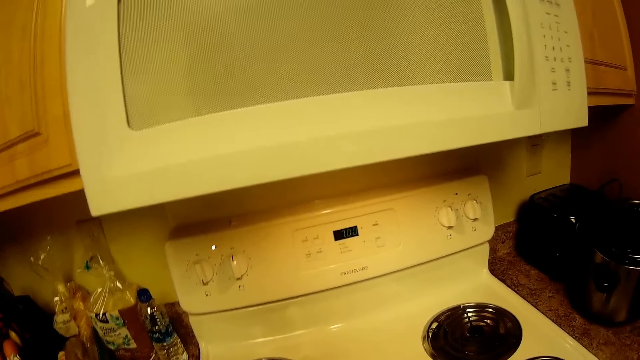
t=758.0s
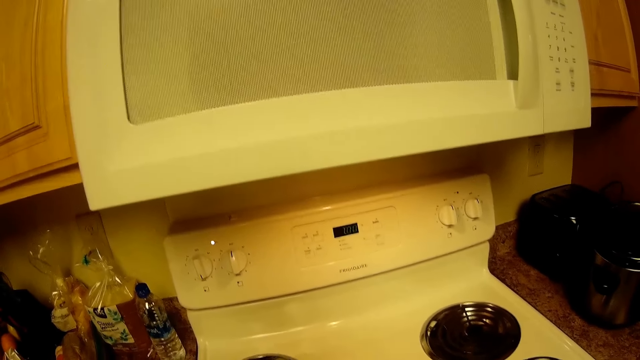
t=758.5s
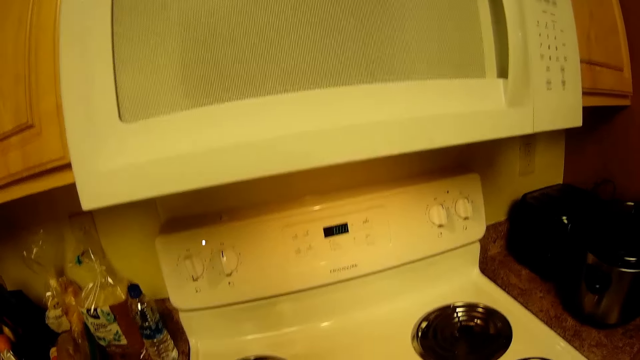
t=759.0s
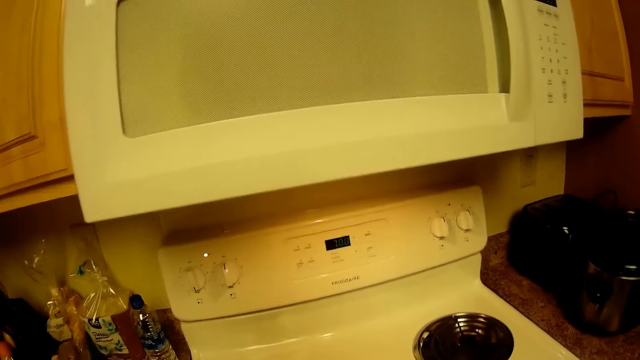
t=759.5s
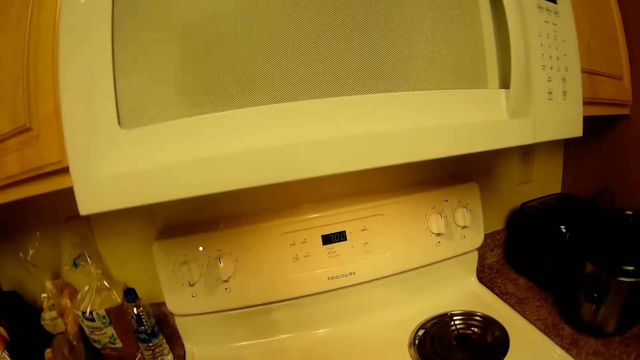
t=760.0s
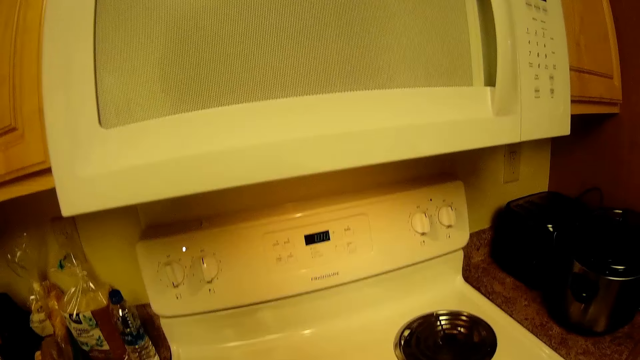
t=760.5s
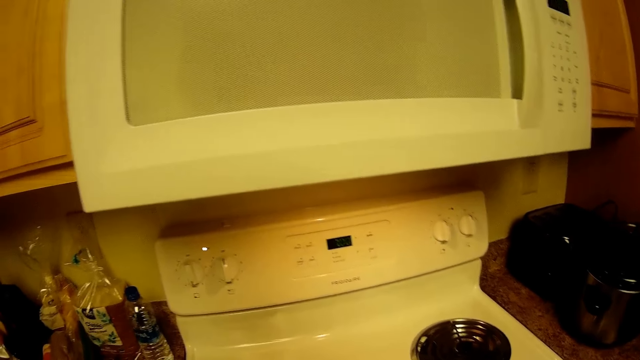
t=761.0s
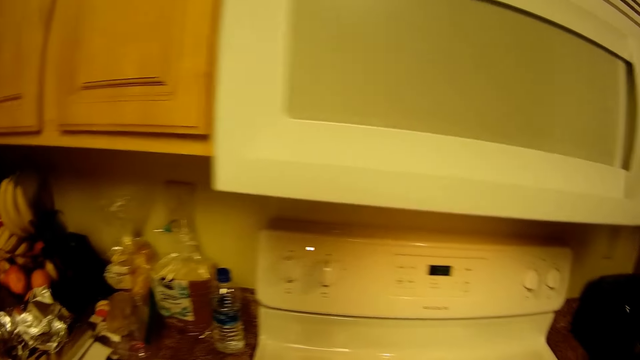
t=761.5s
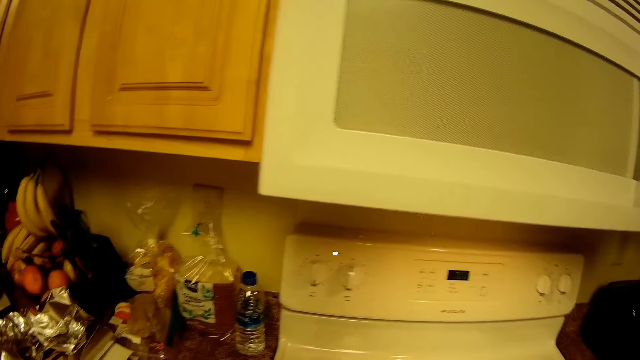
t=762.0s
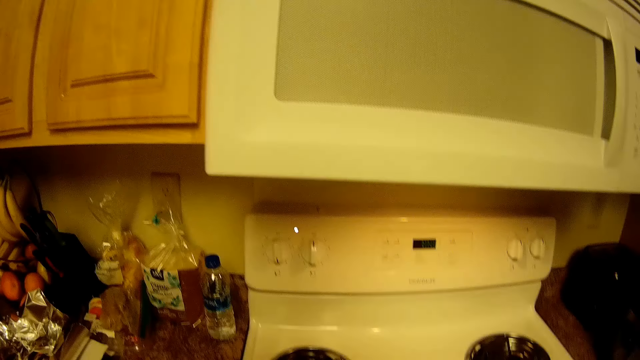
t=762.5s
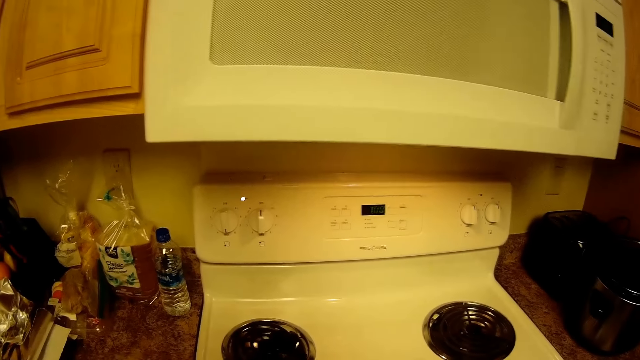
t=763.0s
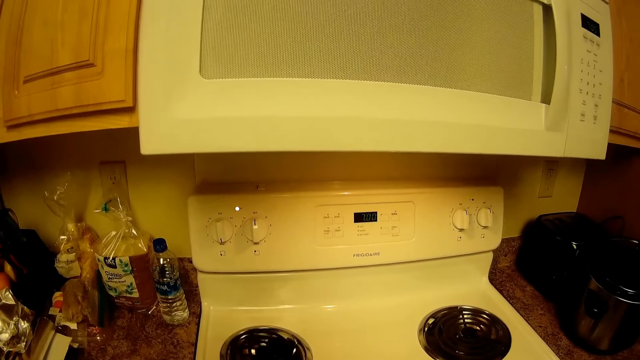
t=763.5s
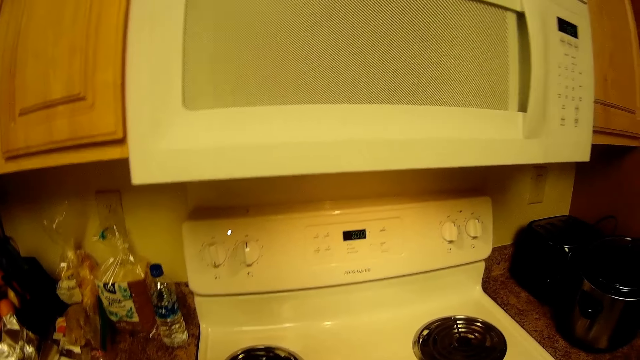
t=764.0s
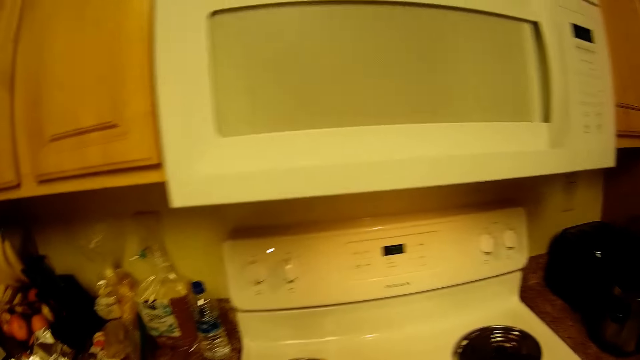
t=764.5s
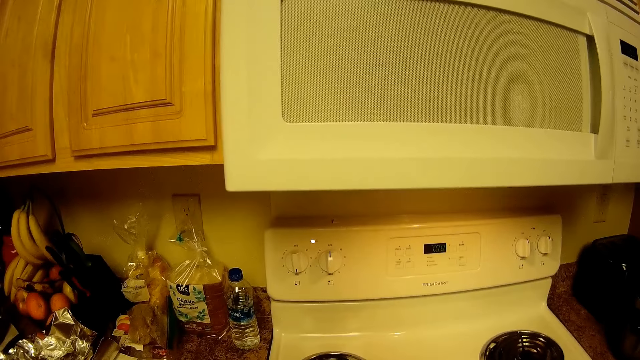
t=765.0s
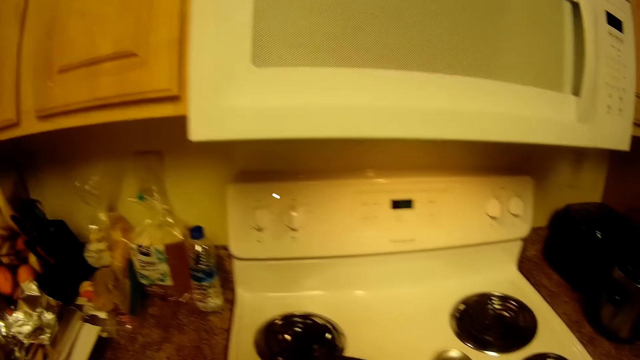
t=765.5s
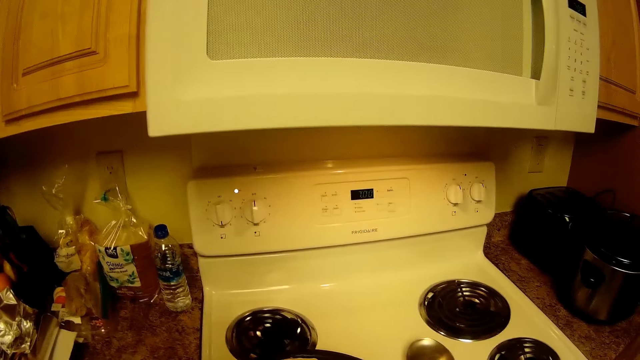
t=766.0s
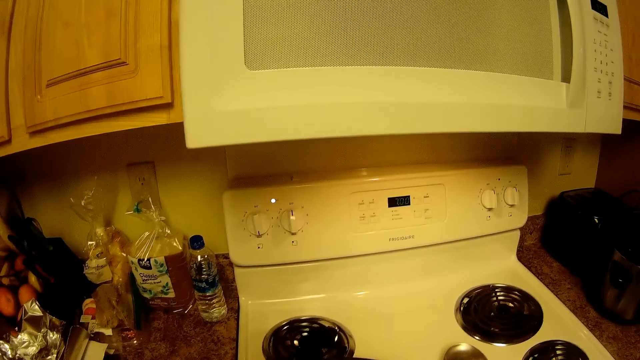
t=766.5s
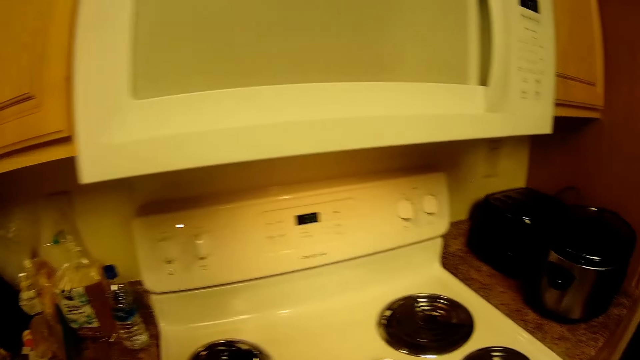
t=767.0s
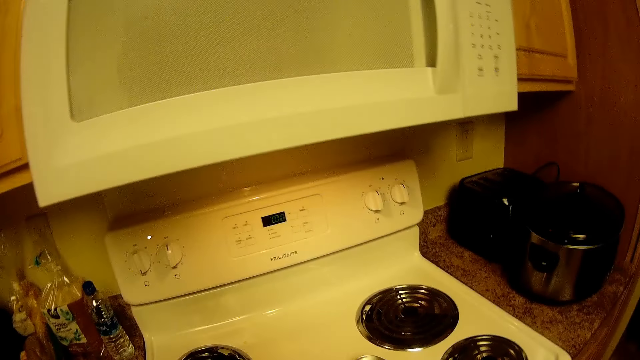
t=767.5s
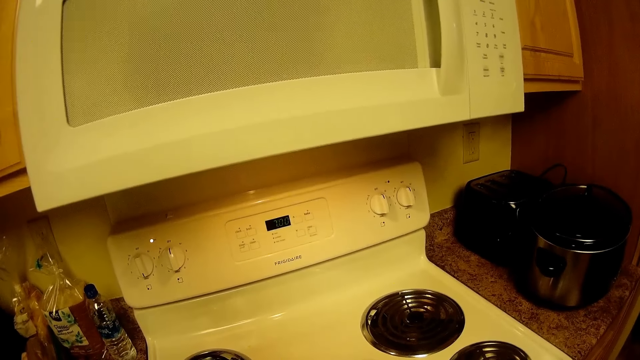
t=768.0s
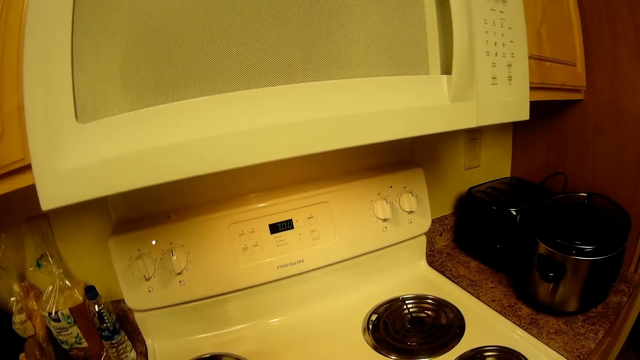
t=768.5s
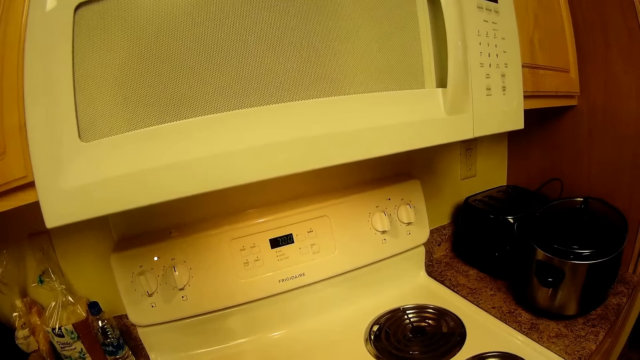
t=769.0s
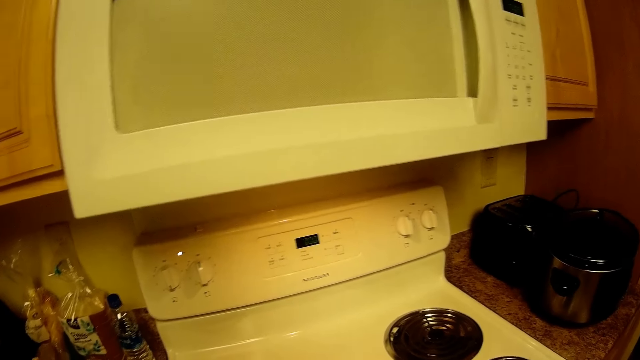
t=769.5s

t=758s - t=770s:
The camera wearer places a dough in her left hand on the pan on the gas cooker.

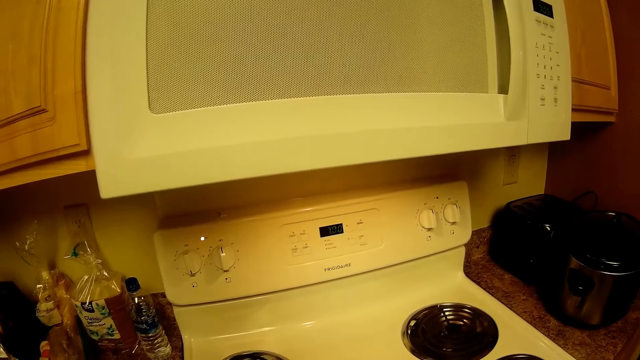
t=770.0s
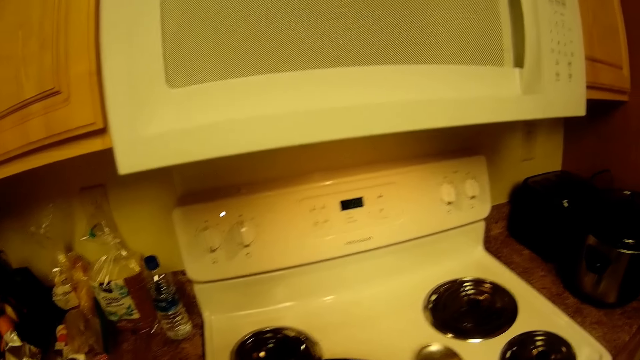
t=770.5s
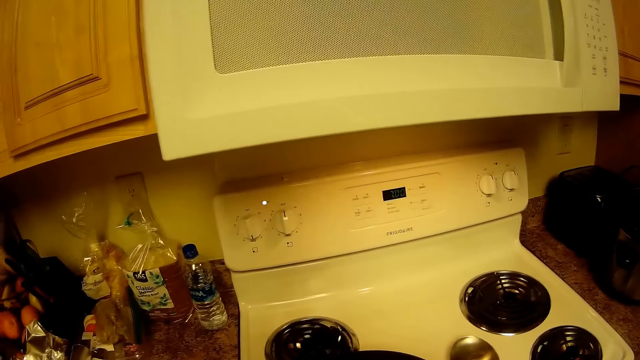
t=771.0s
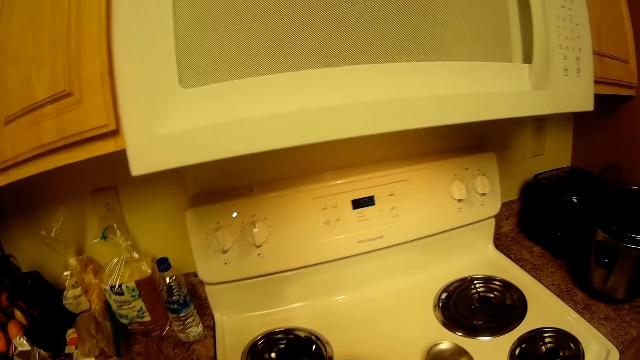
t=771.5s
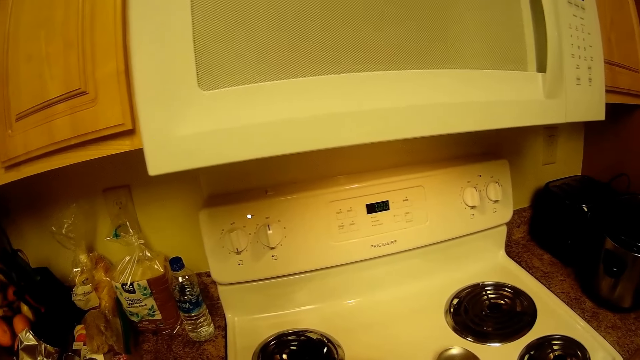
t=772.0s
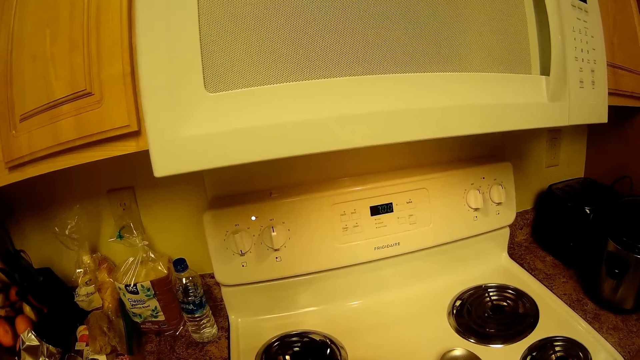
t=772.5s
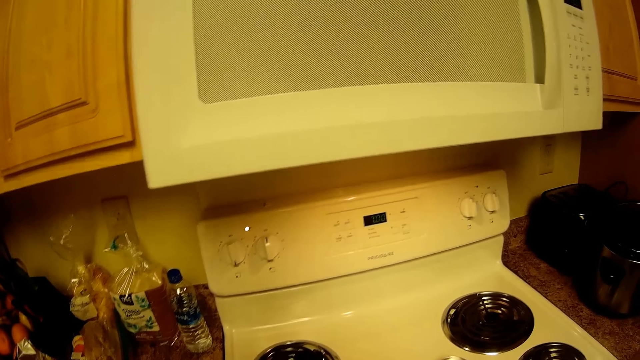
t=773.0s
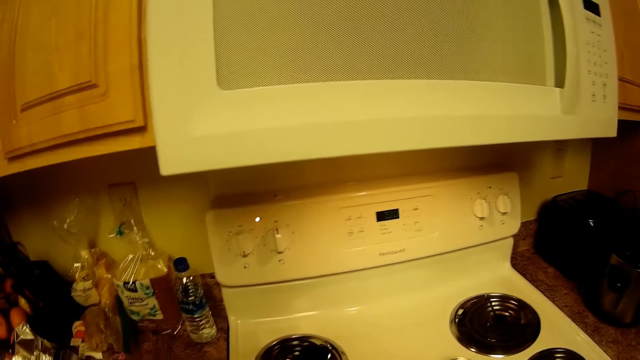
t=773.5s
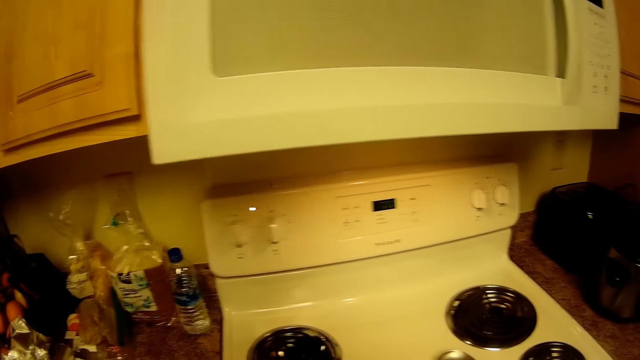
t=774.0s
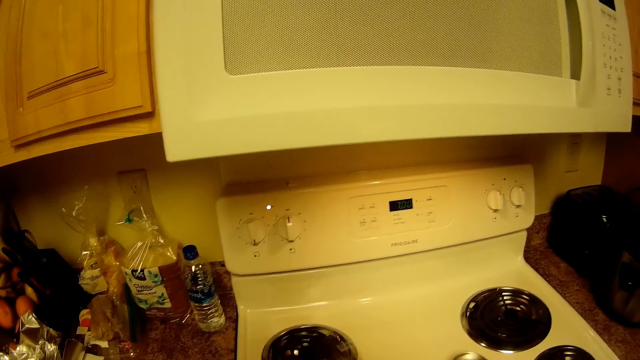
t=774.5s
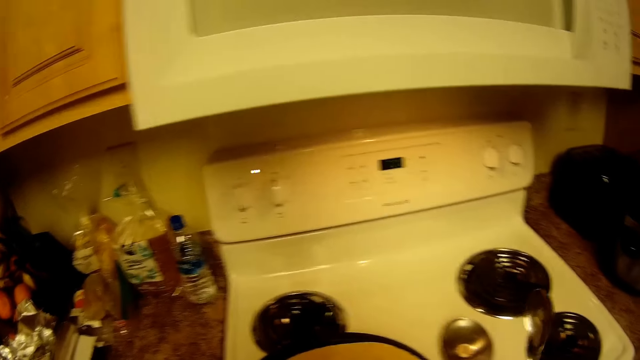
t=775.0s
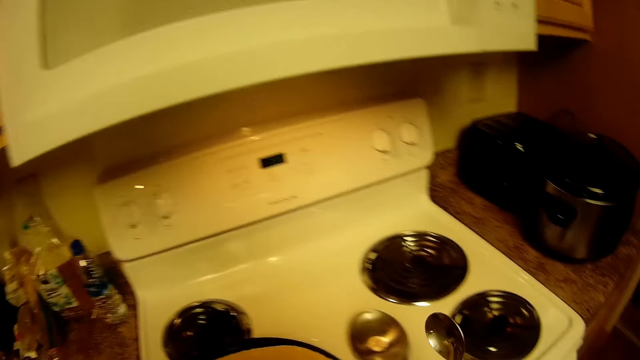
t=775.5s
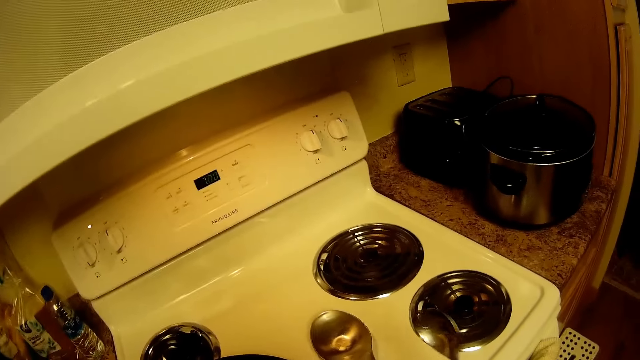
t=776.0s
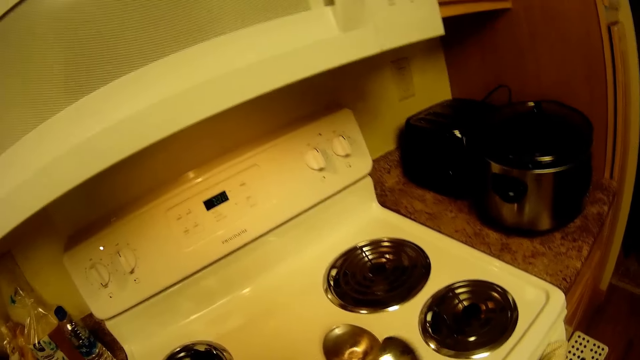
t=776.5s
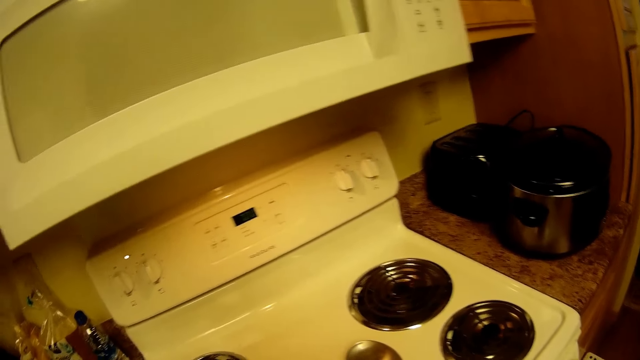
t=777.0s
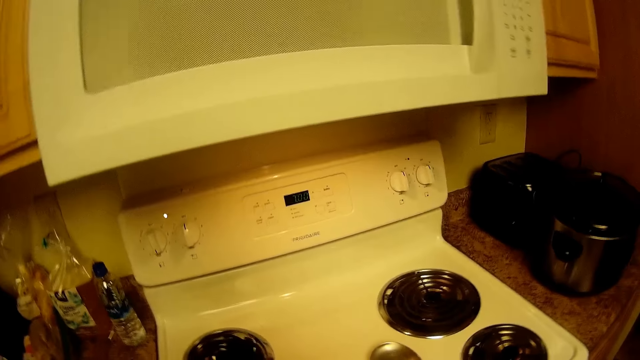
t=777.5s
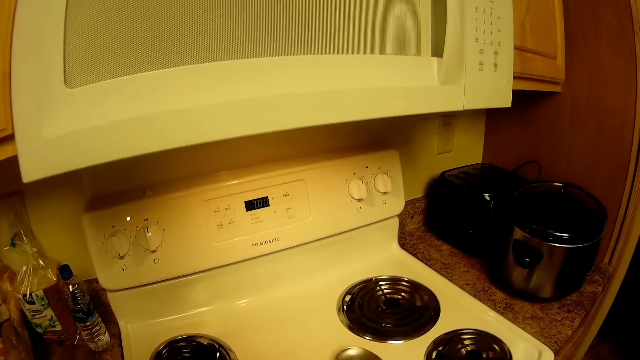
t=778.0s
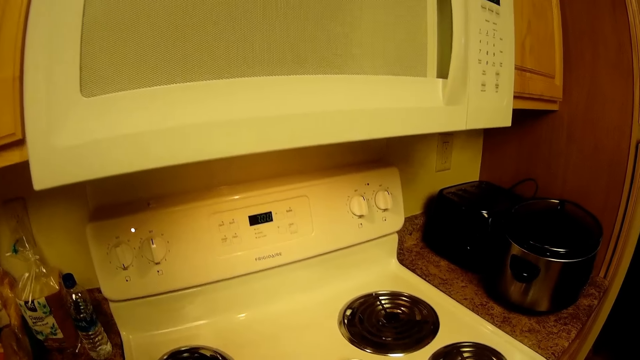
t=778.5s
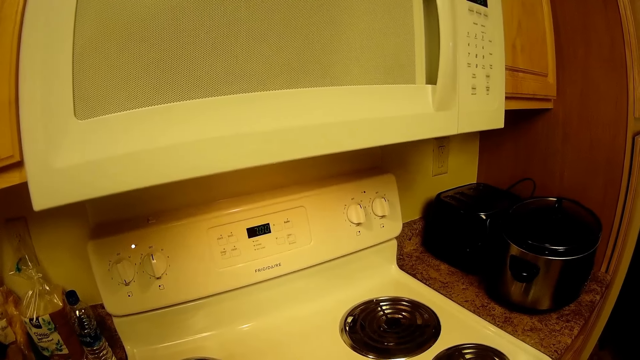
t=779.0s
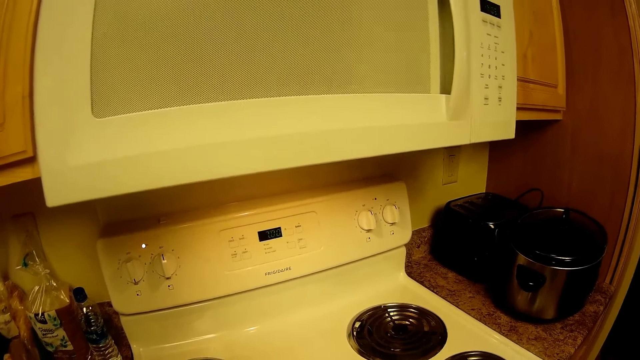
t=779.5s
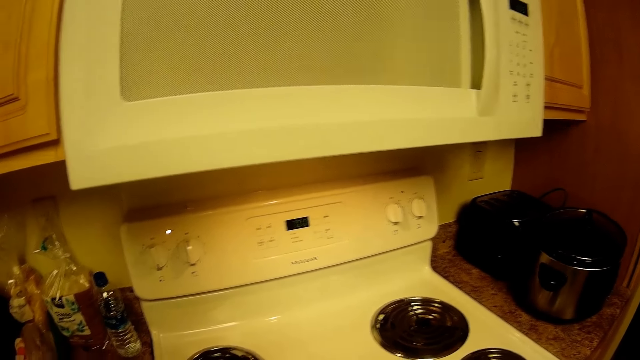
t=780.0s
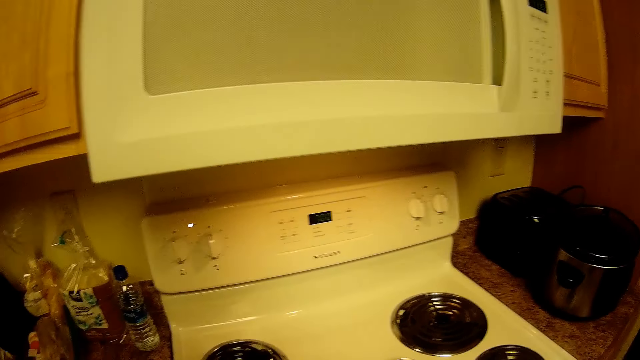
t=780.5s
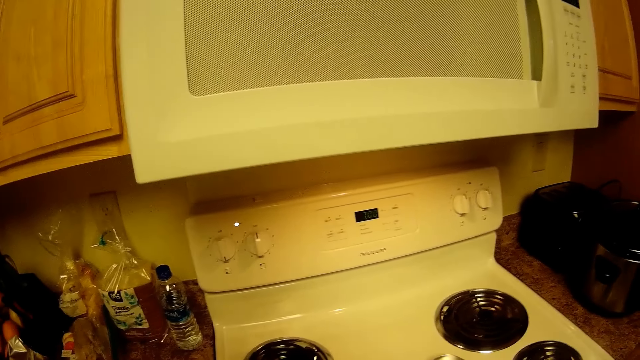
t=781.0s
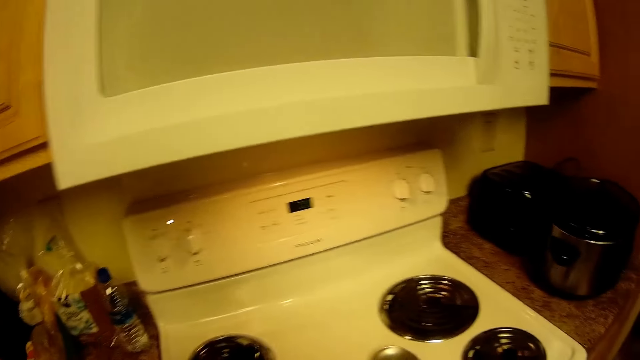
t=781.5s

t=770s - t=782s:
The camera wearer grabs the spoon from the bowl on the gas cooker with her right hand.
